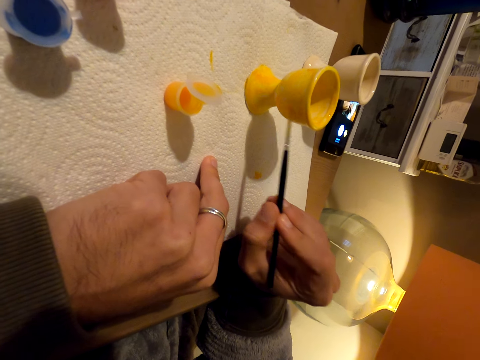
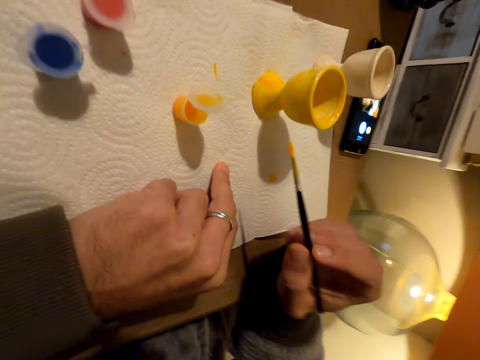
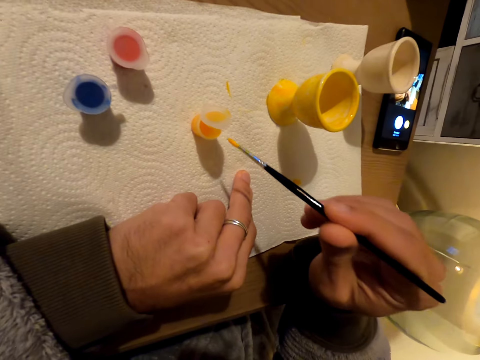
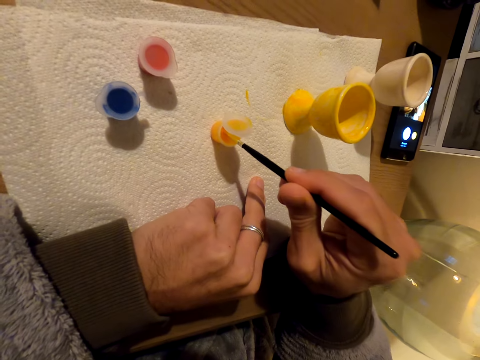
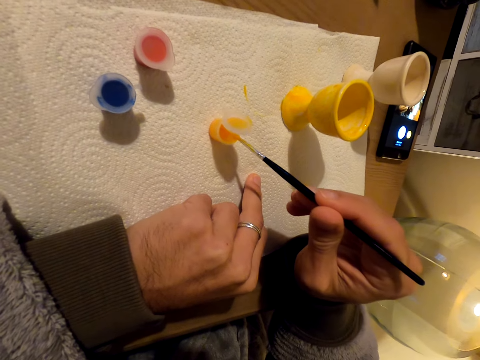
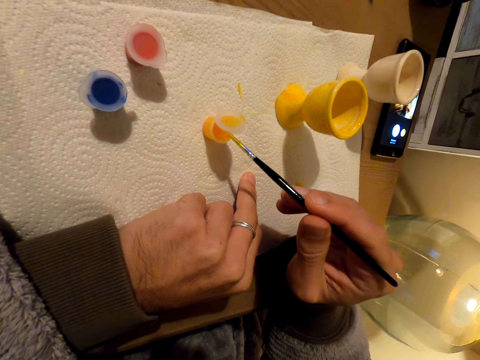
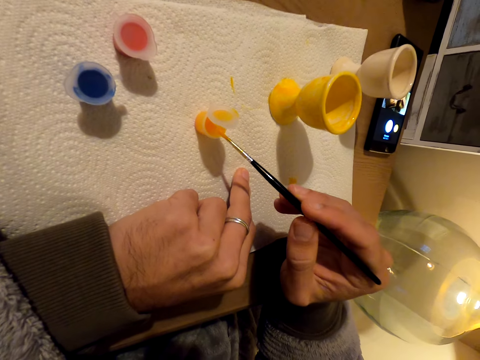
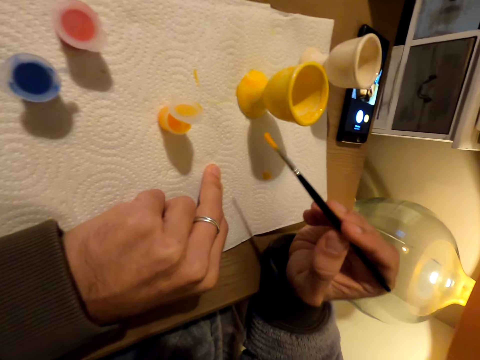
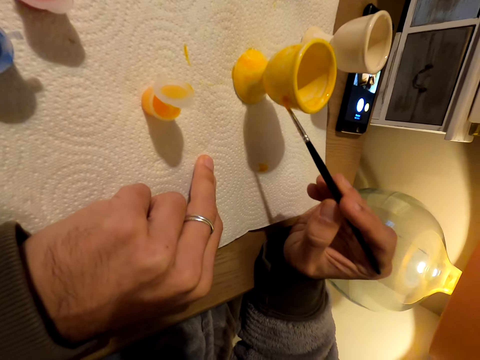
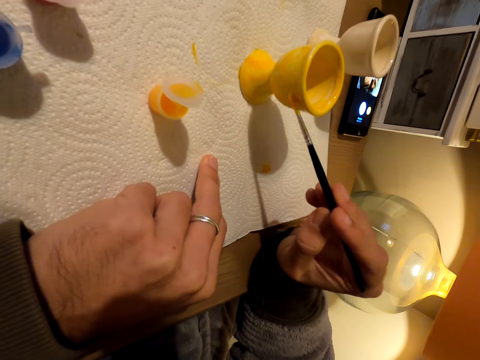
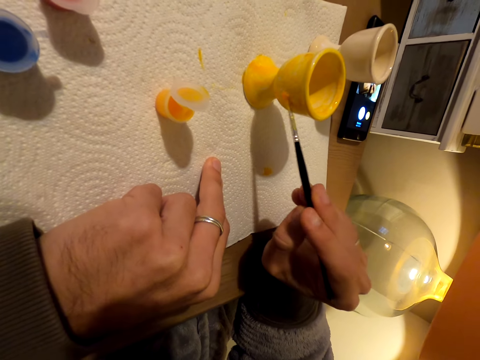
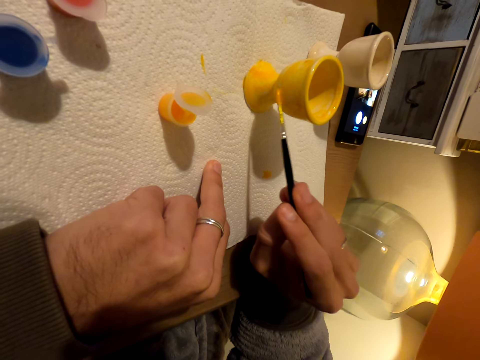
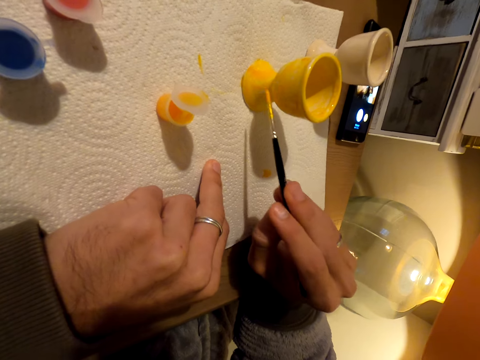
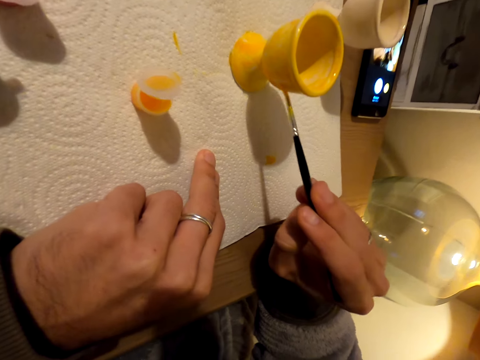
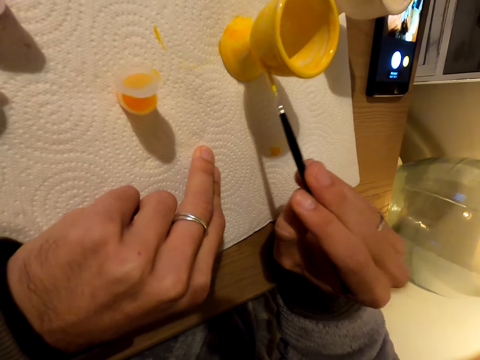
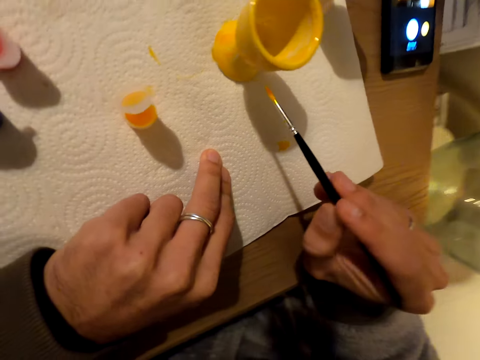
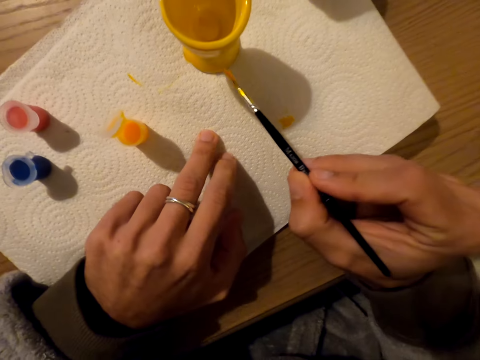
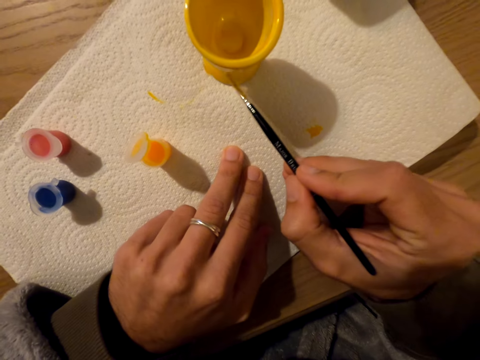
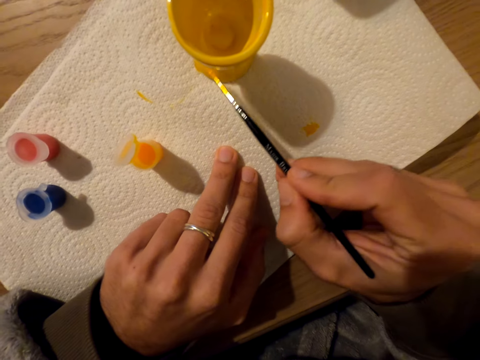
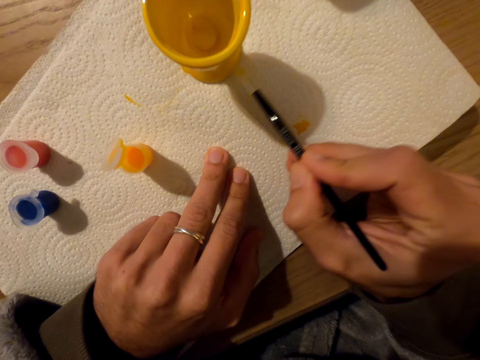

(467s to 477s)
The camera wearer dips the brush in the paint. They paint the molded cup with a brush.

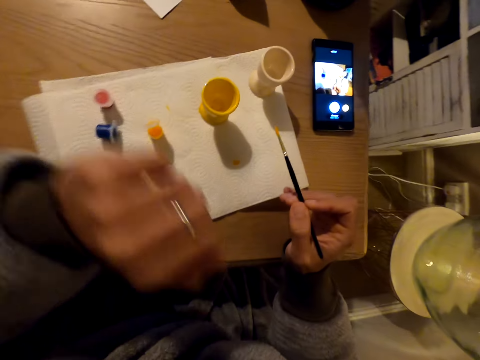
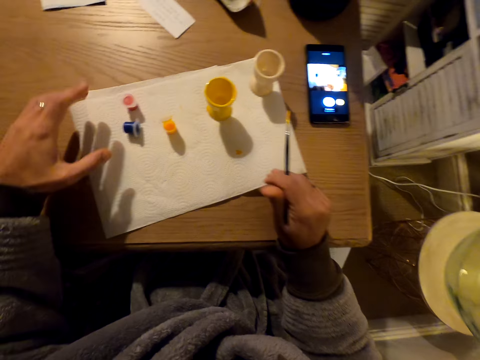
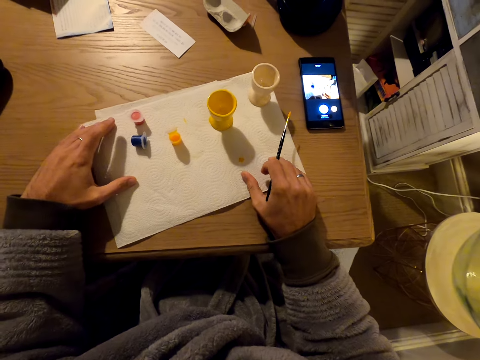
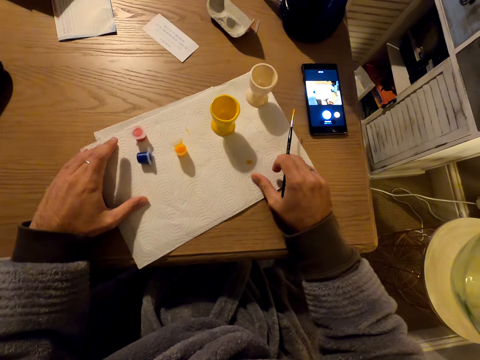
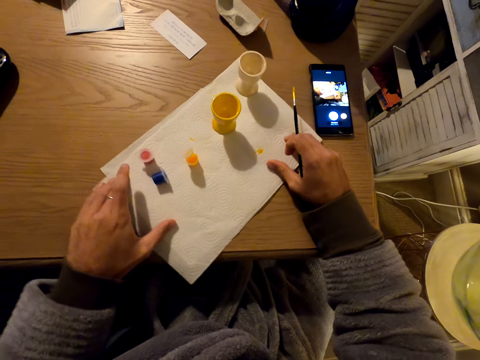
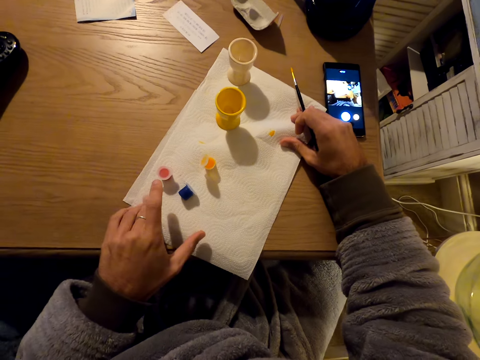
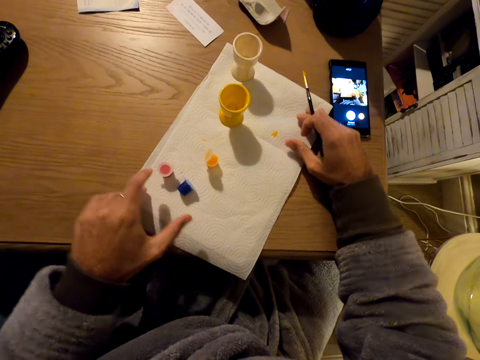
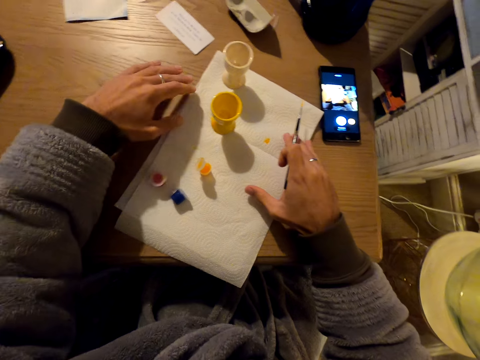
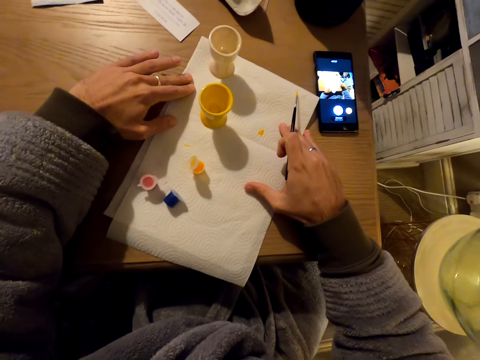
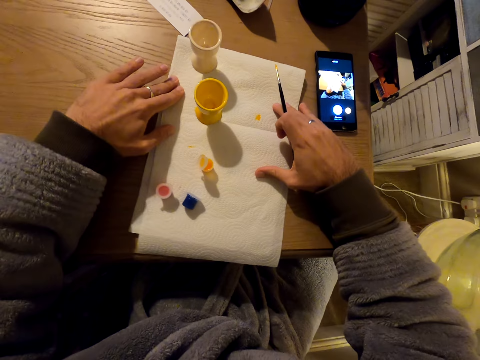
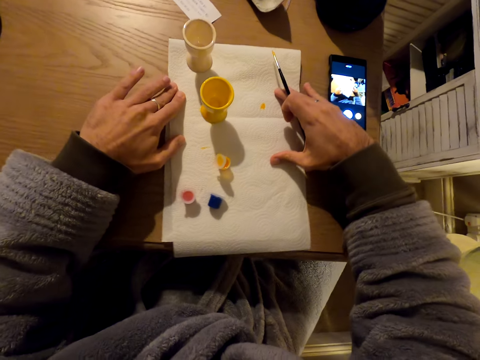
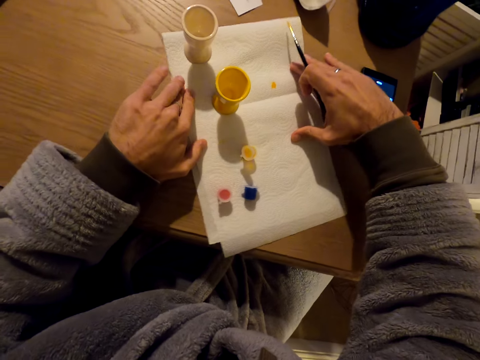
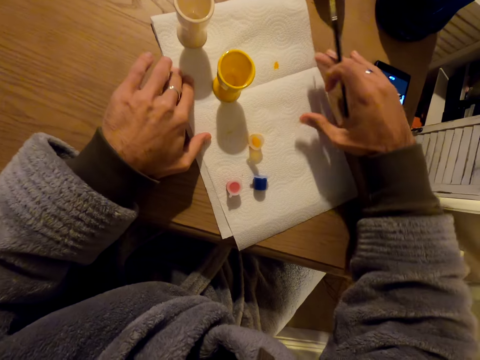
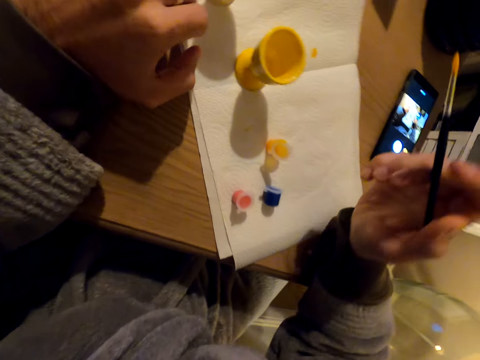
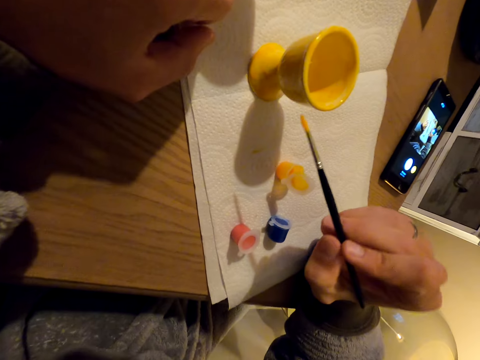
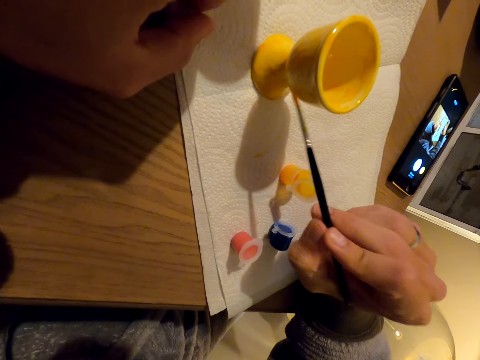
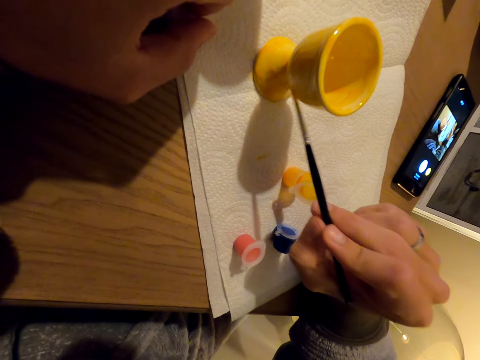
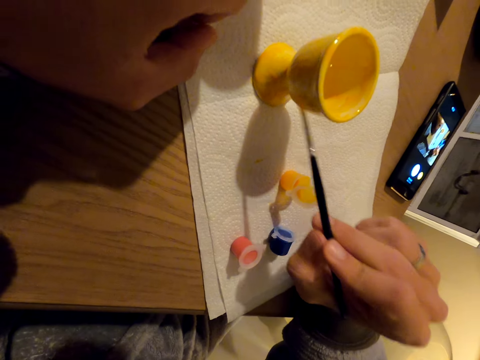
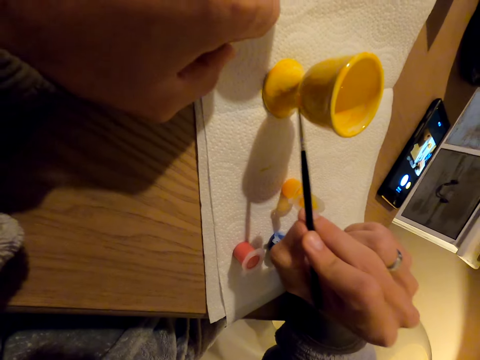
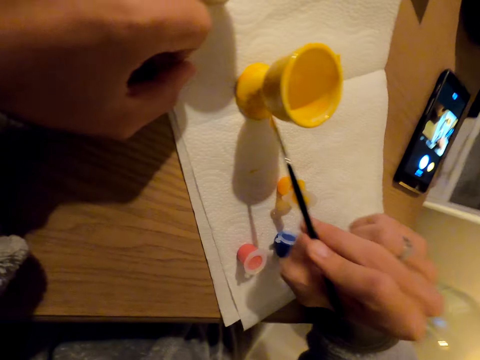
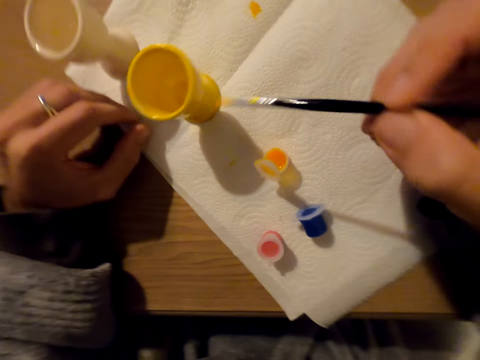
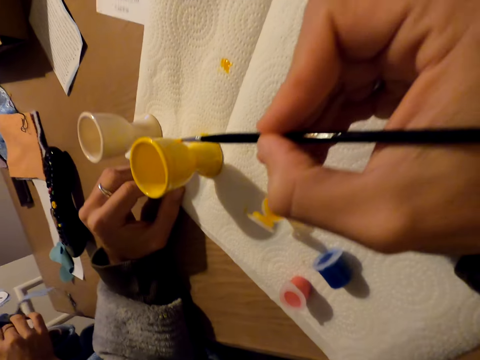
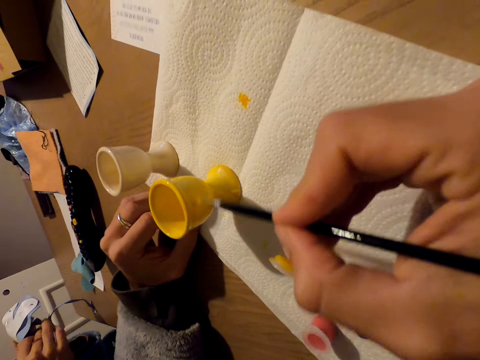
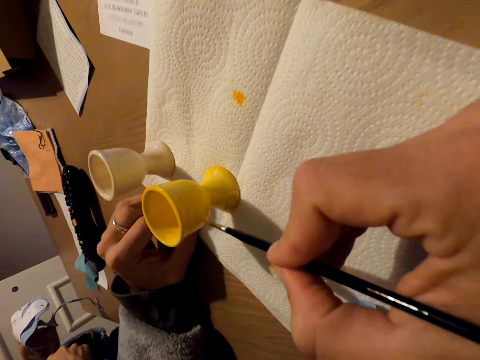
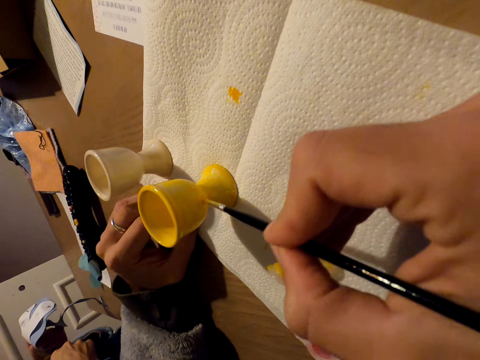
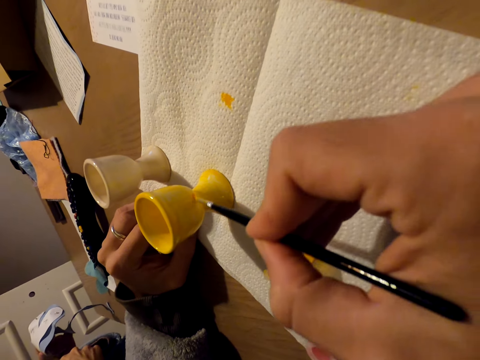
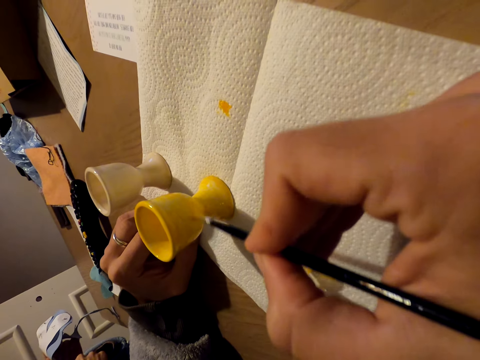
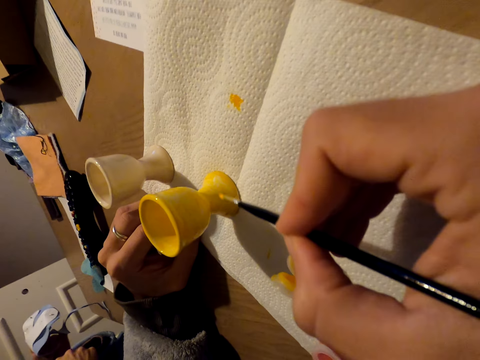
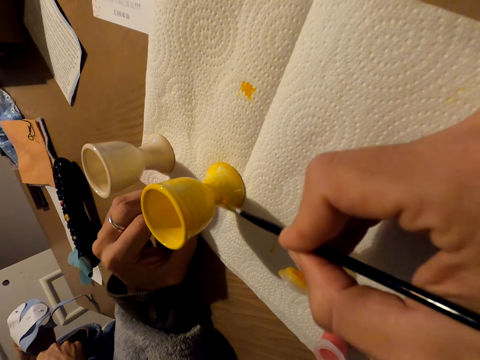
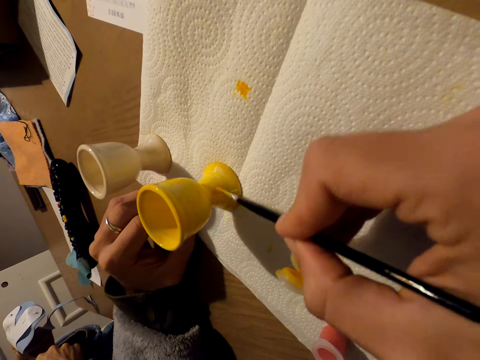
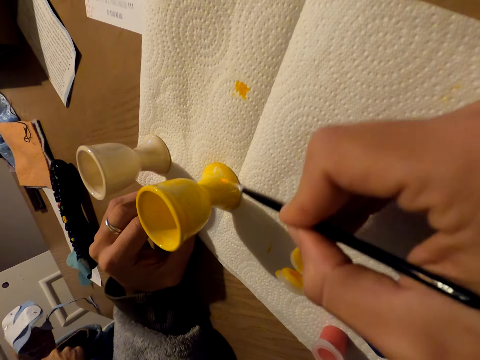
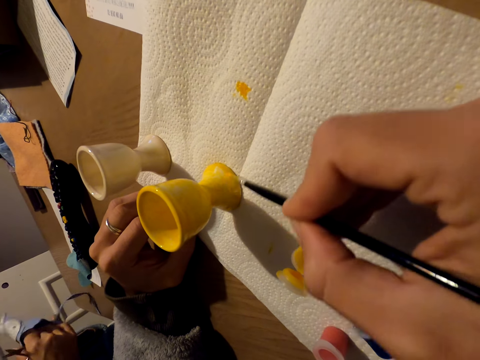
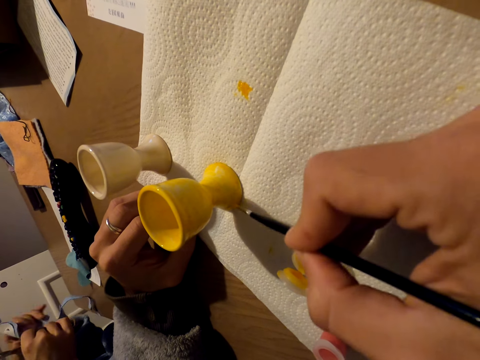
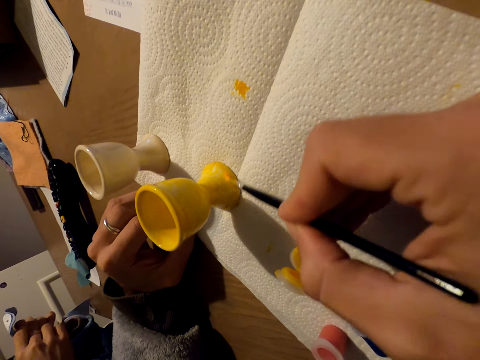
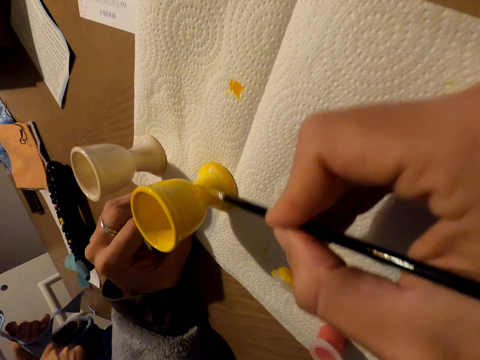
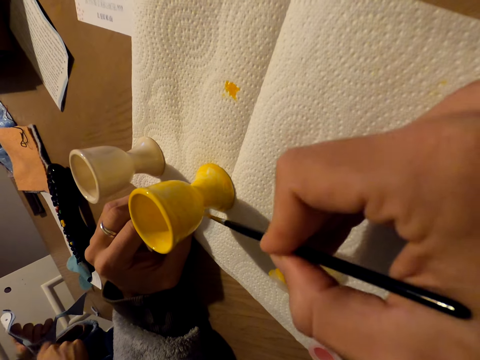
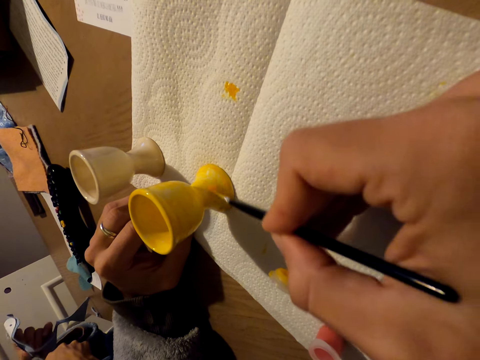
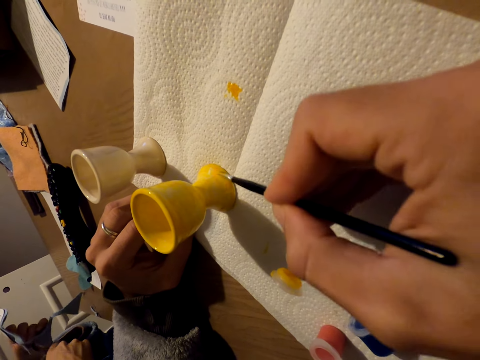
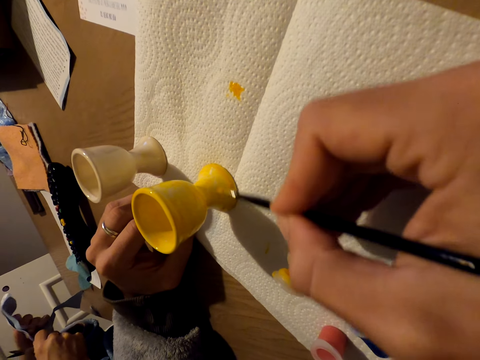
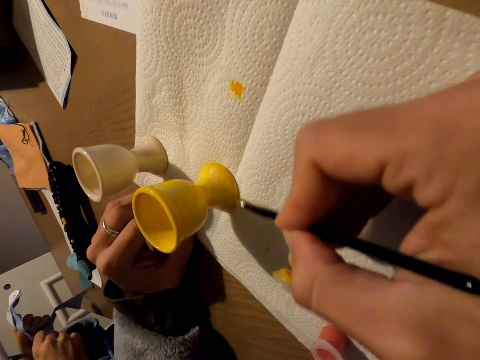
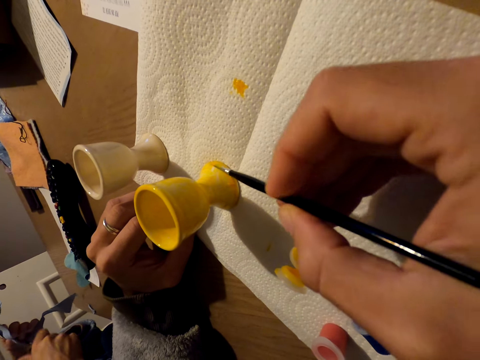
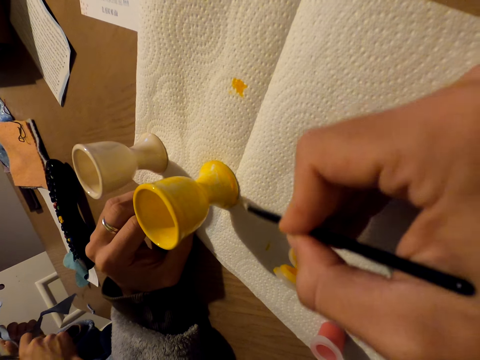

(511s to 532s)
The camera wearer turns the napkin. They move the paint mat. They paint the cup with a brush.
